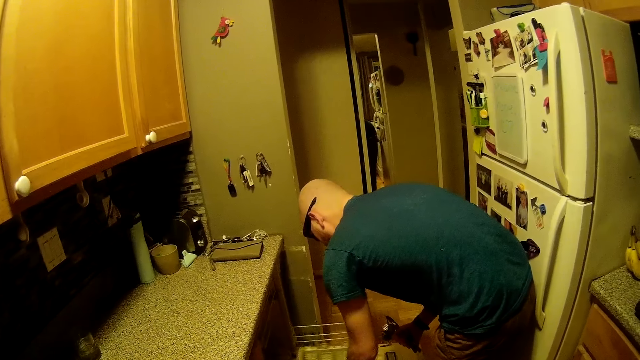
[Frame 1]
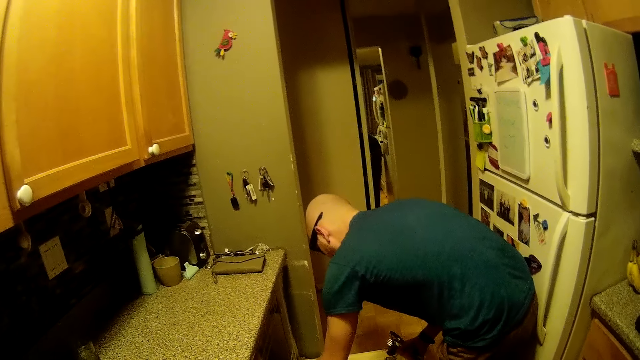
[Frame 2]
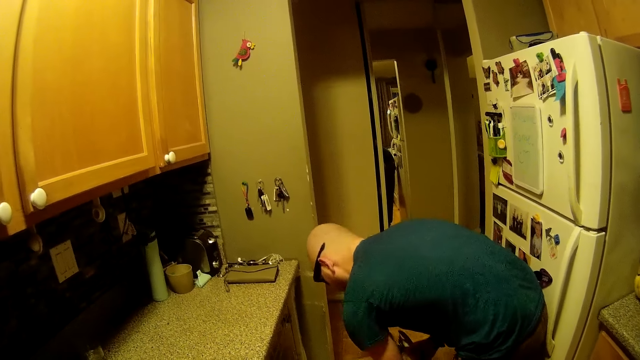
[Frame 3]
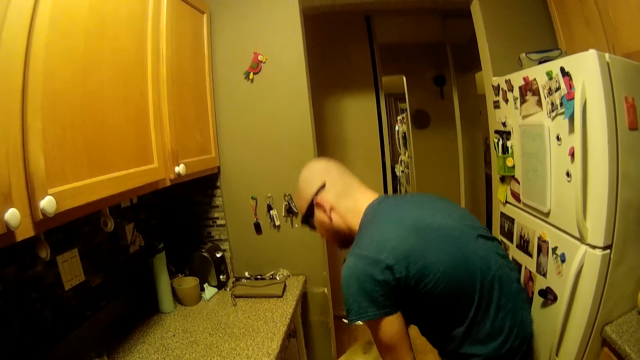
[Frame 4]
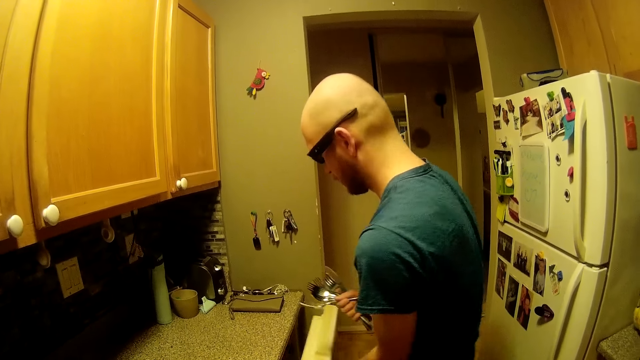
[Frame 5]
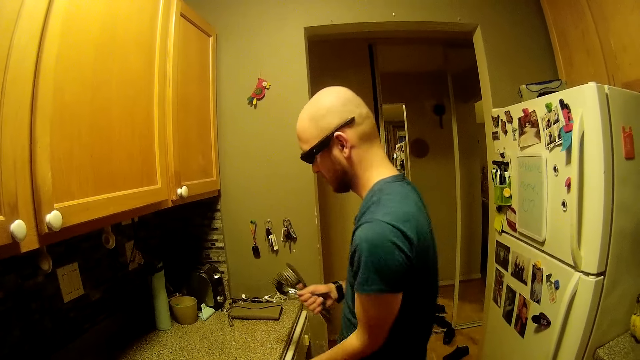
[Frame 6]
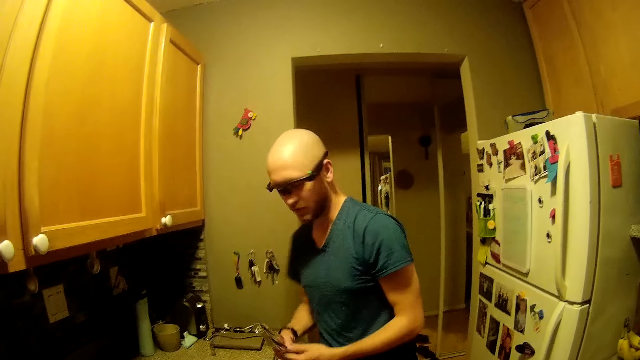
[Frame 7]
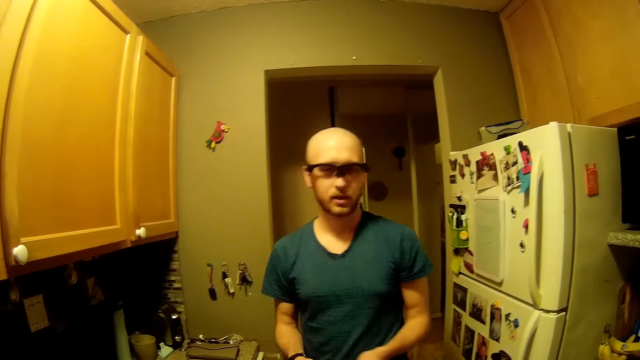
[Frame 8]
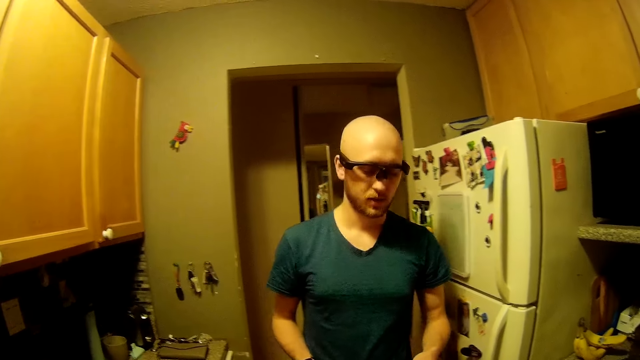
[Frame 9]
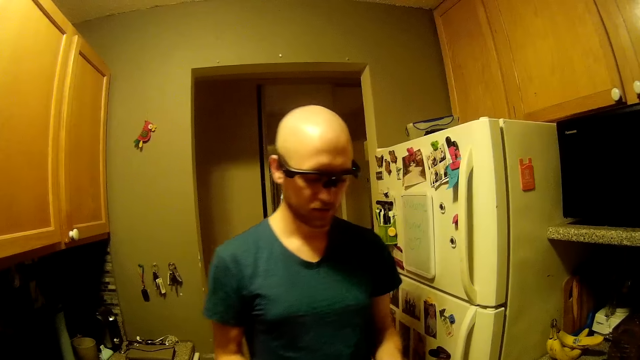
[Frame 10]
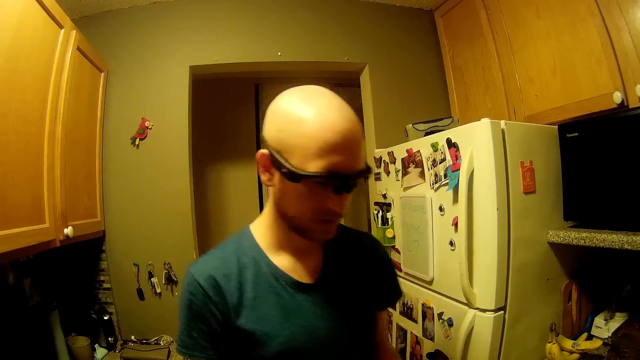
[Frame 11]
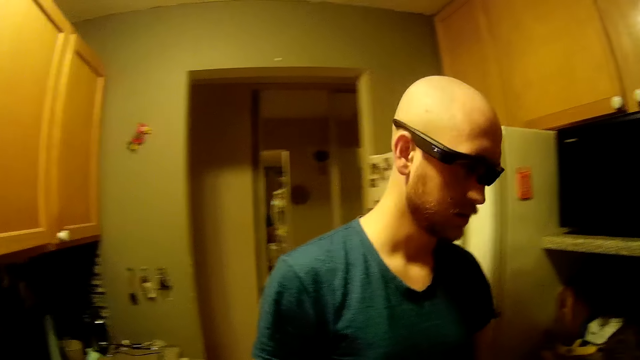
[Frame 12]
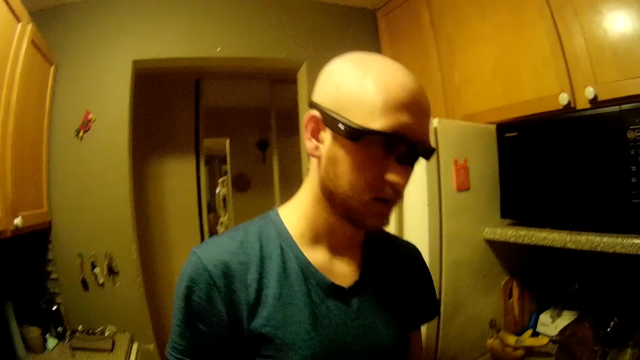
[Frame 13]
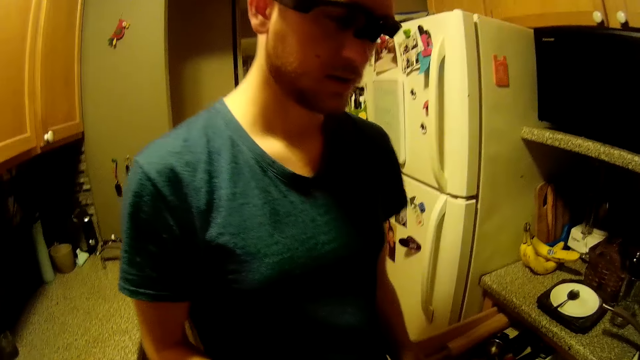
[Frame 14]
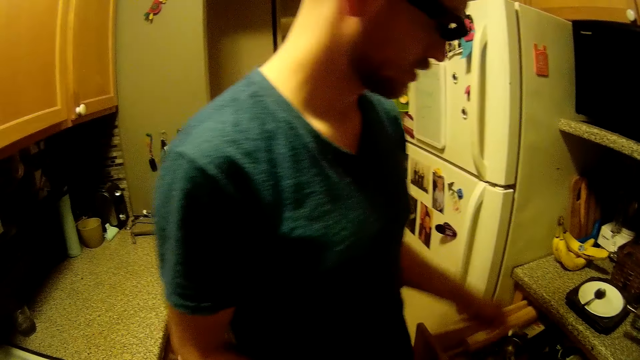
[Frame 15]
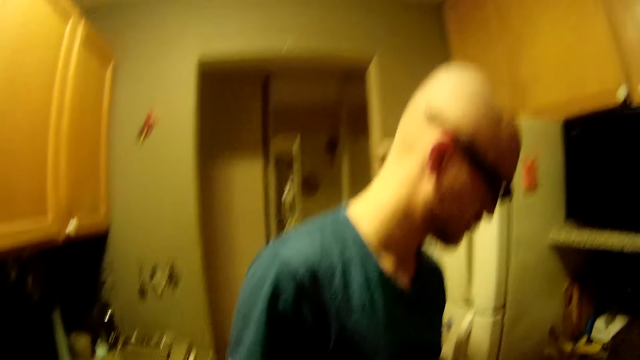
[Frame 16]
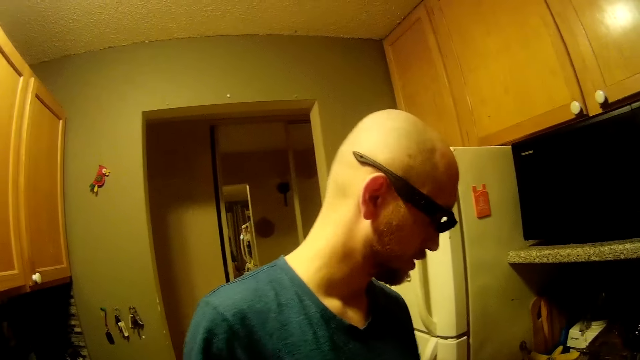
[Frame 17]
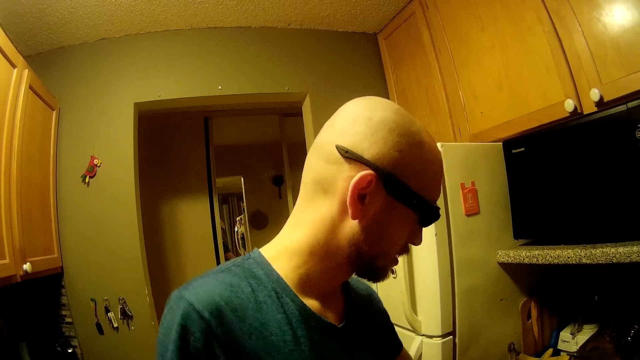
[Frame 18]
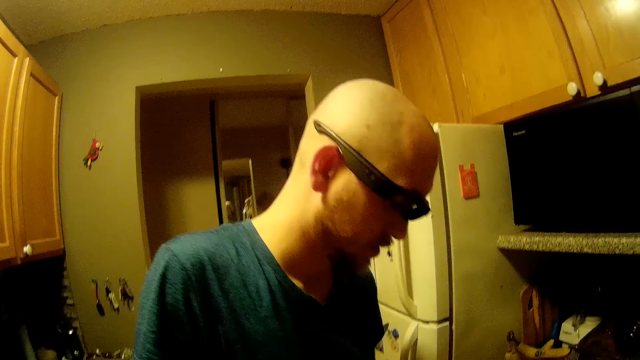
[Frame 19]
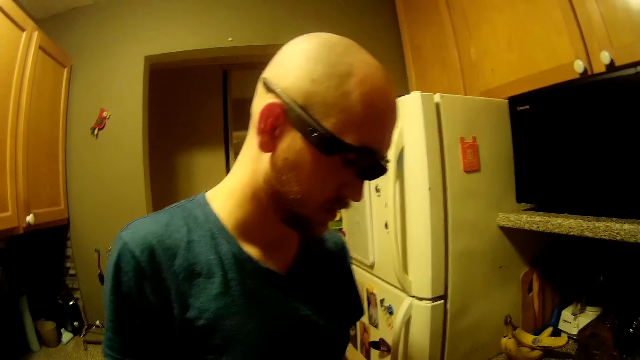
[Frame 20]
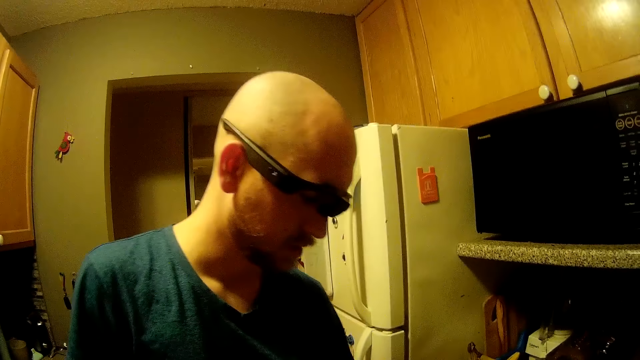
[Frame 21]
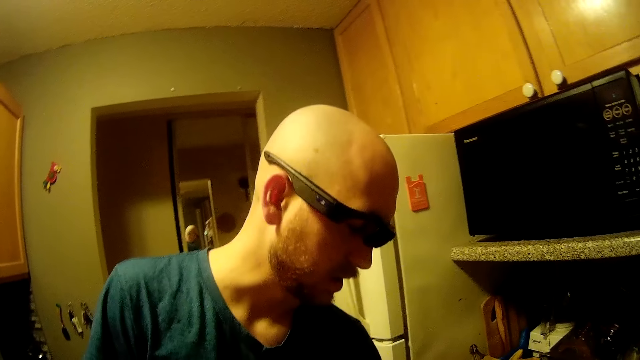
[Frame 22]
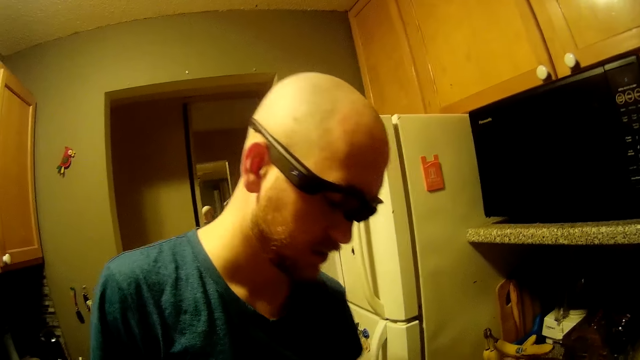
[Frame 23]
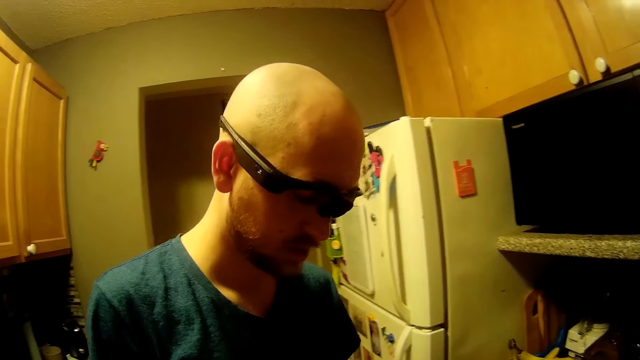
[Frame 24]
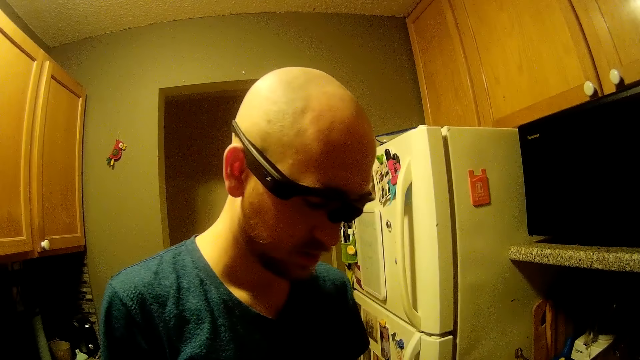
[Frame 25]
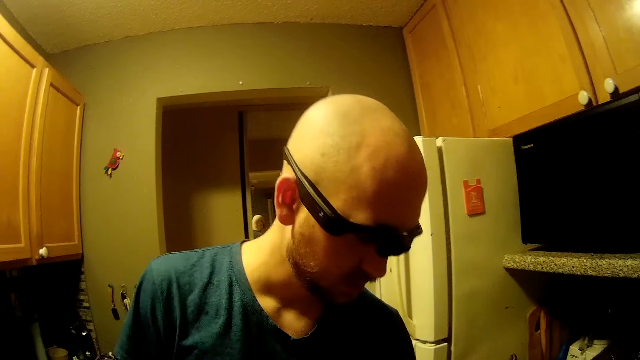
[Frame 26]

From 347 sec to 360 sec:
The man pushes a silverware basket into the dishwasher. The man closes the dishwasher door with his left hand. The man opens a drawer in the kitchen countertop with his left hand. The man arranges the spoons in his right hand into the drawer in the kitchen countertop with his left hand.

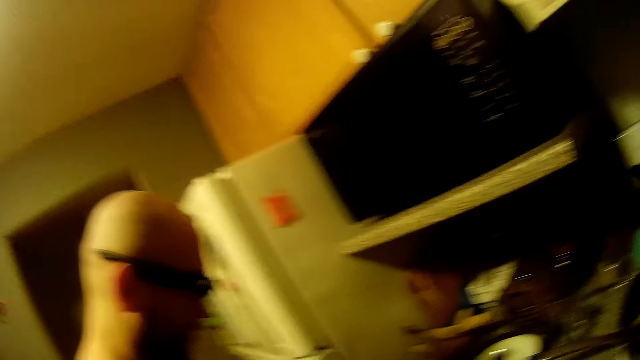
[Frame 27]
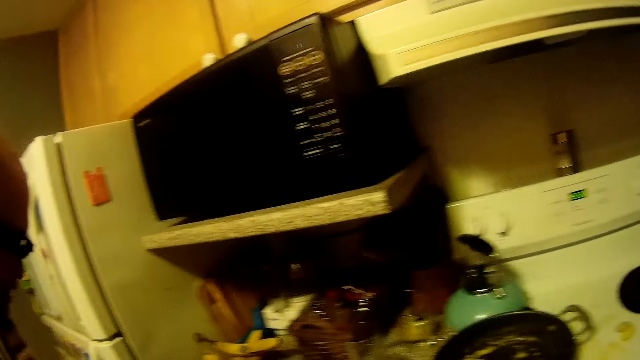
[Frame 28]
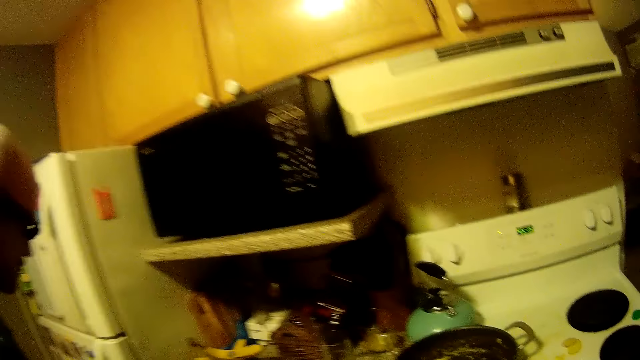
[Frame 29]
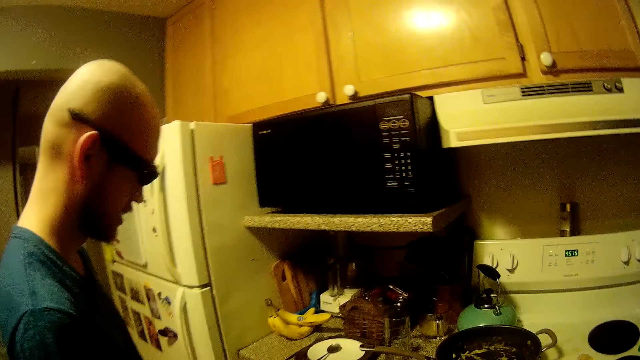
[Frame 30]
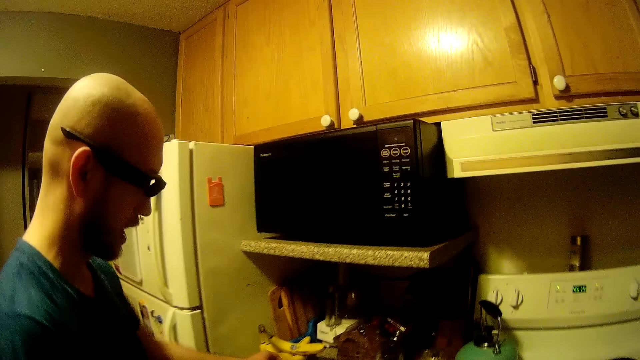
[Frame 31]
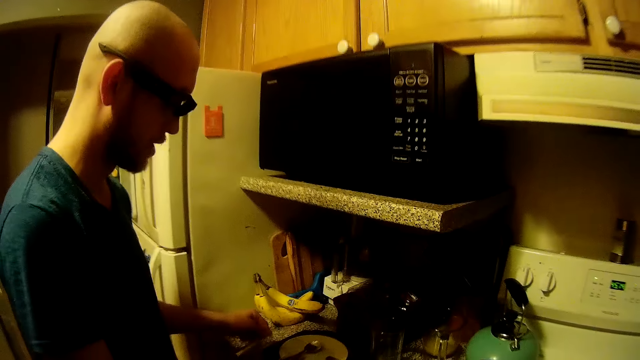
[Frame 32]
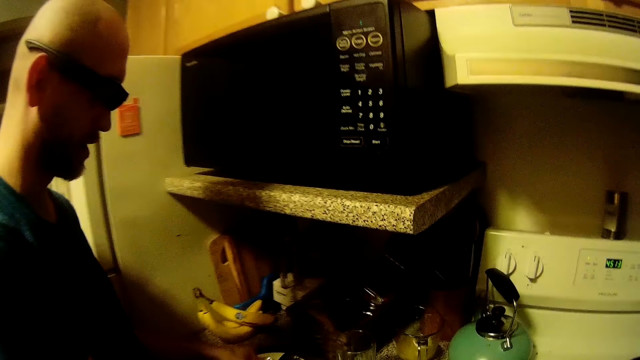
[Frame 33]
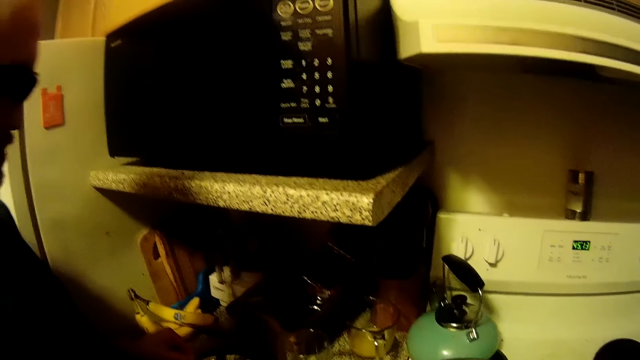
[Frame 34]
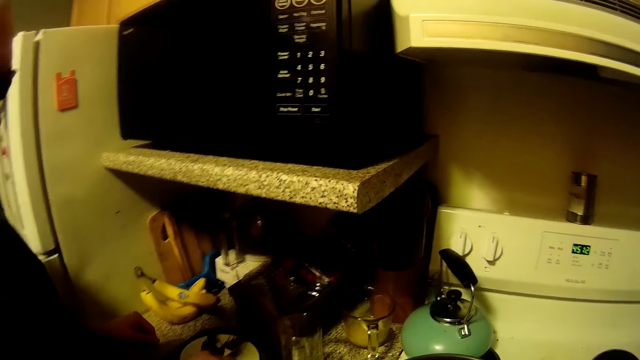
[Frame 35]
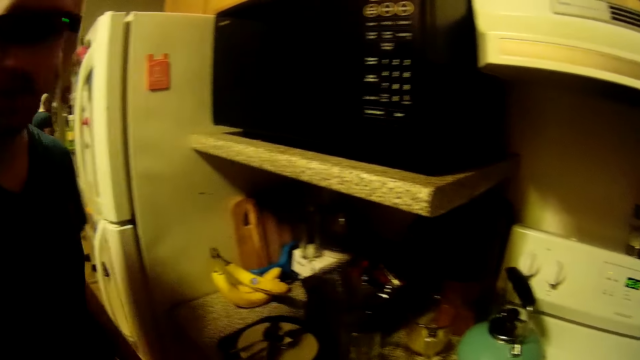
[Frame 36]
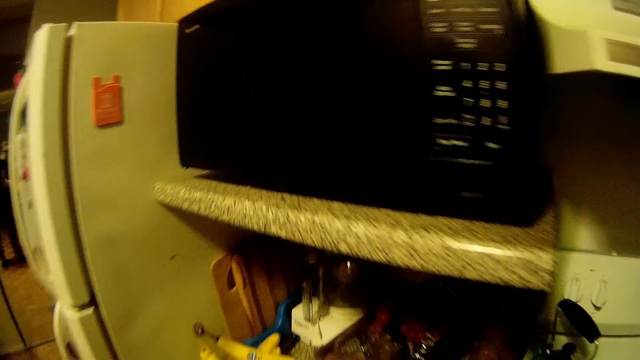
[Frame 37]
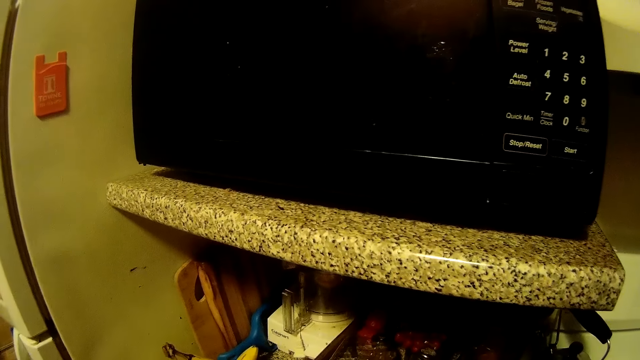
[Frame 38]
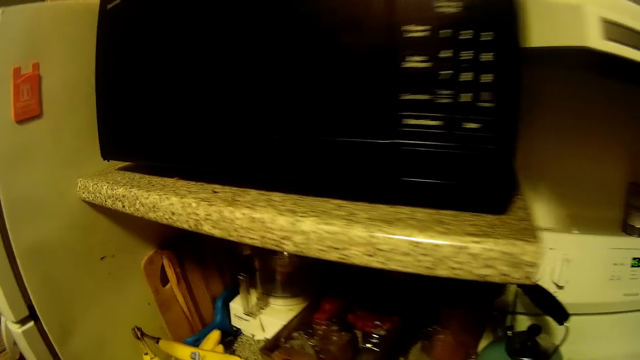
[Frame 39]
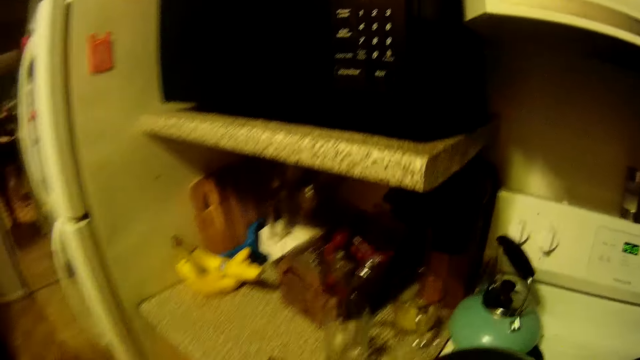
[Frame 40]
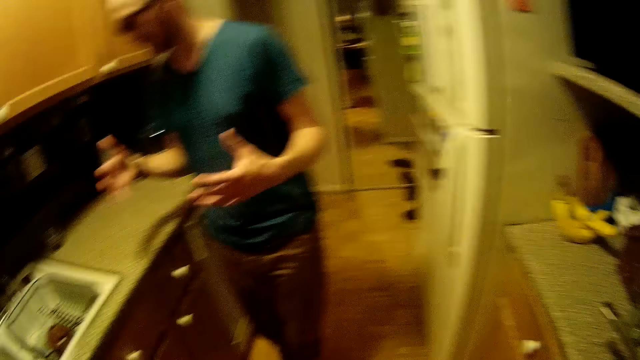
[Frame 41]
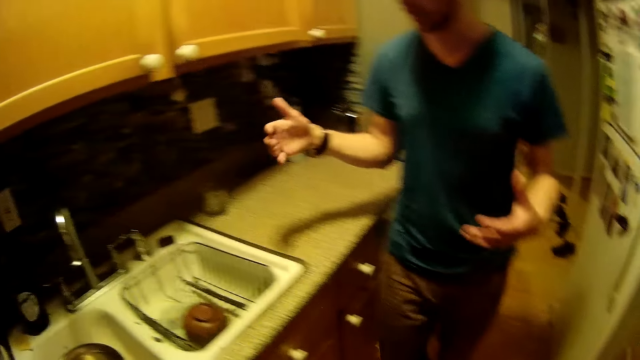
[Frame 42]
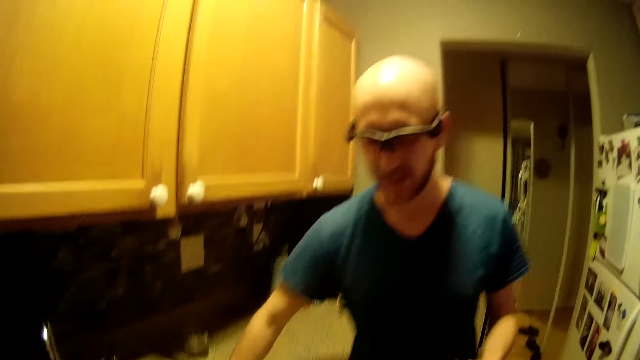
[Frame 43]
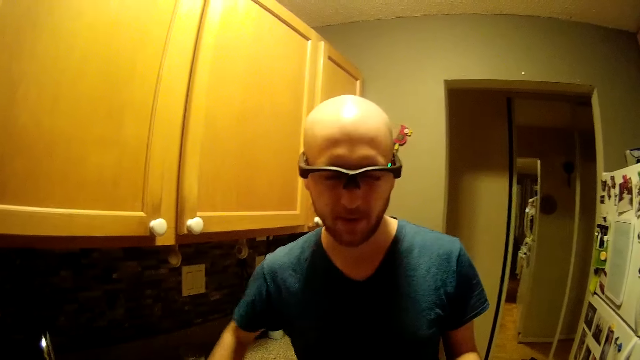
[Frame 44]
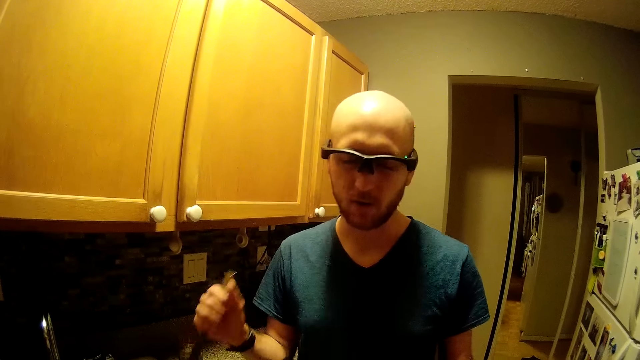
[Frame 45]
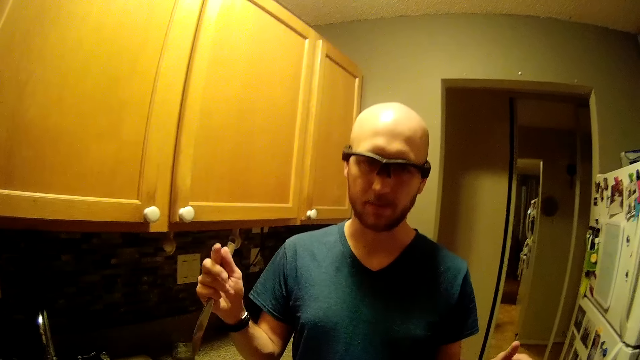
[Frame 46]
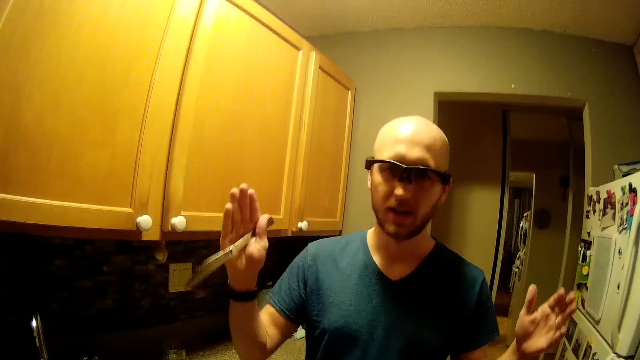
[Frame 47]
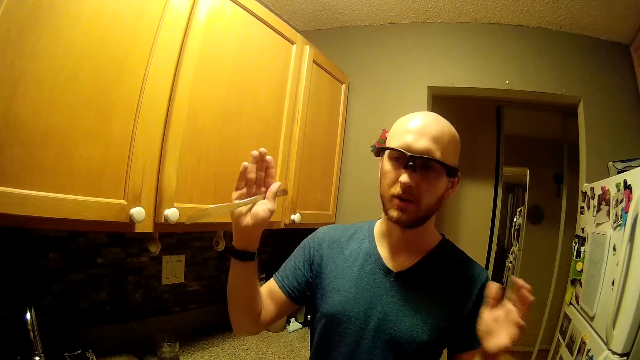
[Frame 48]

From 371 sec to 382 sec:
The man picks a fork from the kitchen countertop with his left hand. The man talks to the camera wearer. The man places the fork in his left hand on the plate on the kitchen countertop and places the spoons in his right hand on the plate on the kitchen countertop. The man picks a knife from the kitchen sink with his left hand.
